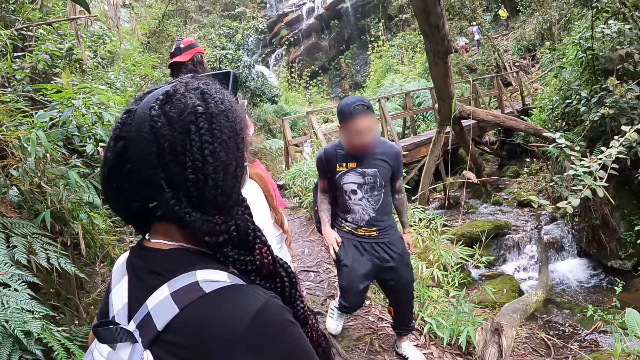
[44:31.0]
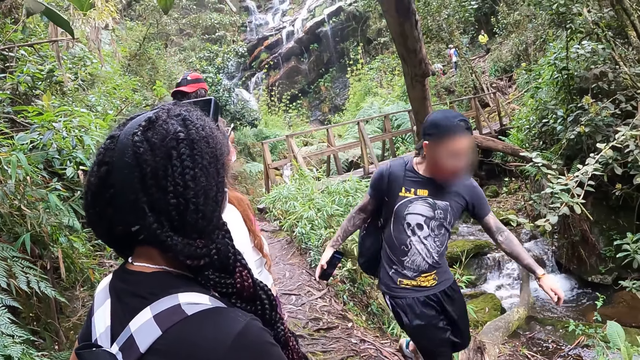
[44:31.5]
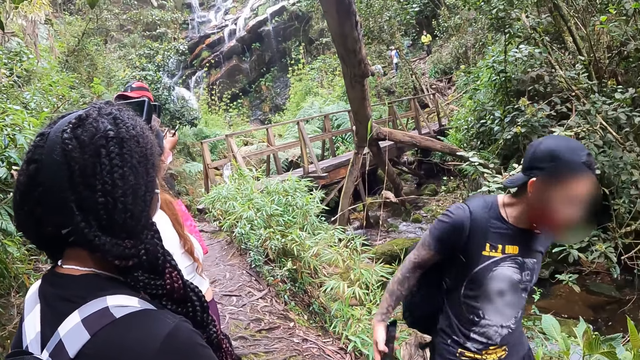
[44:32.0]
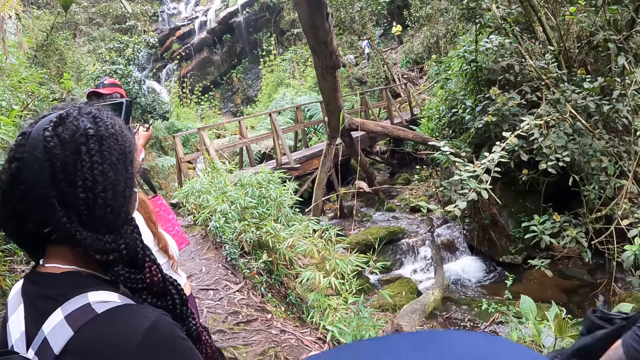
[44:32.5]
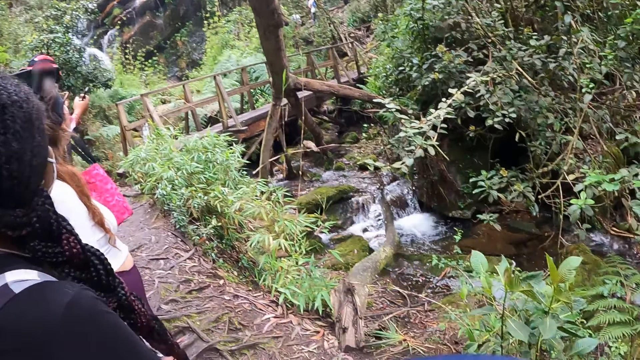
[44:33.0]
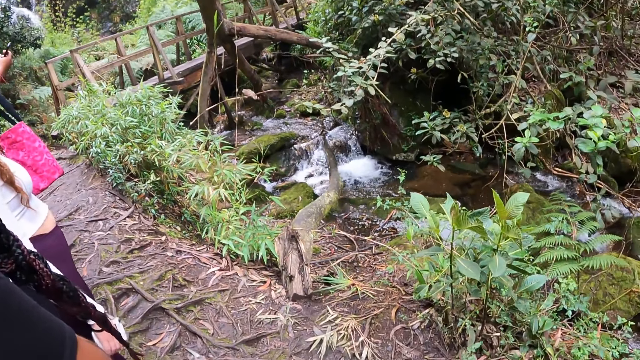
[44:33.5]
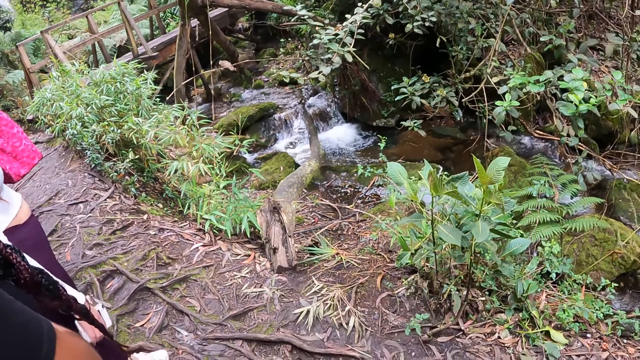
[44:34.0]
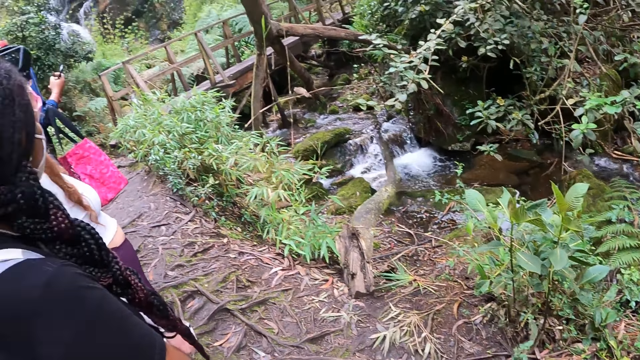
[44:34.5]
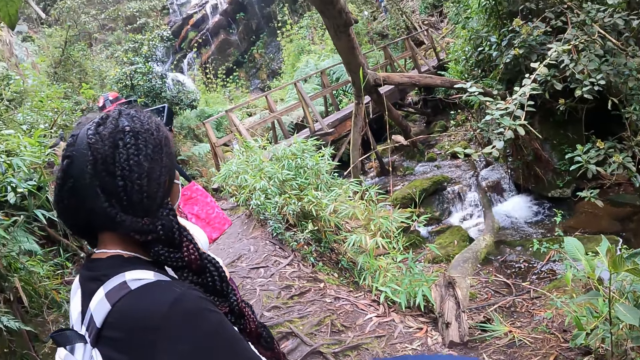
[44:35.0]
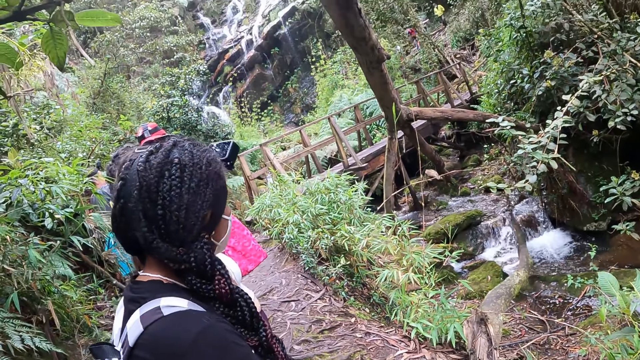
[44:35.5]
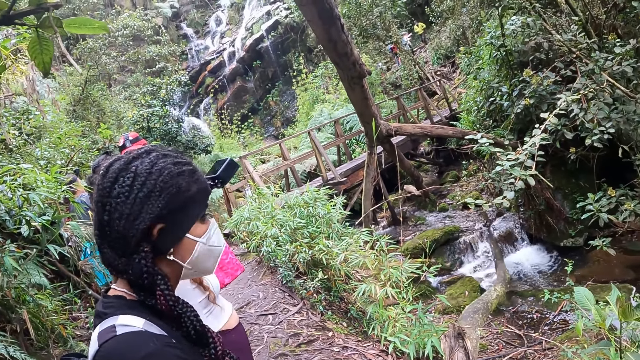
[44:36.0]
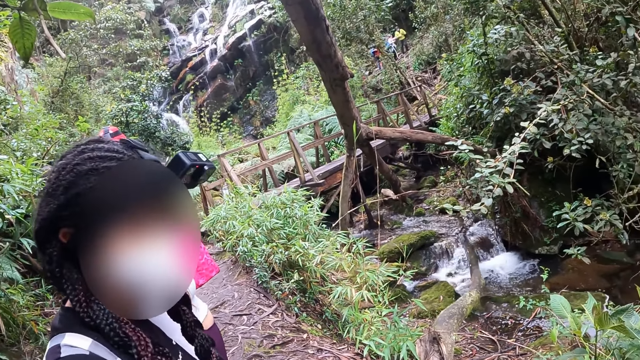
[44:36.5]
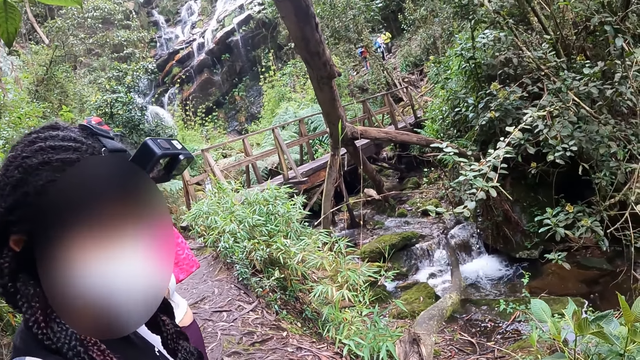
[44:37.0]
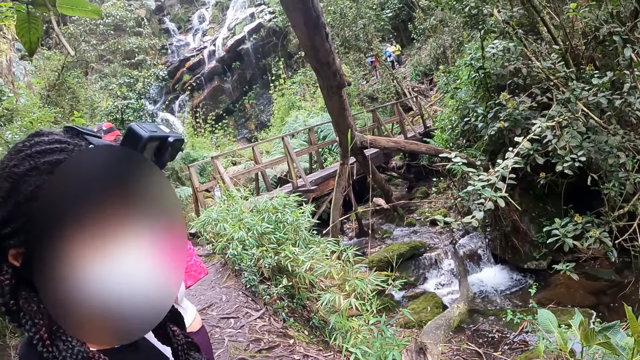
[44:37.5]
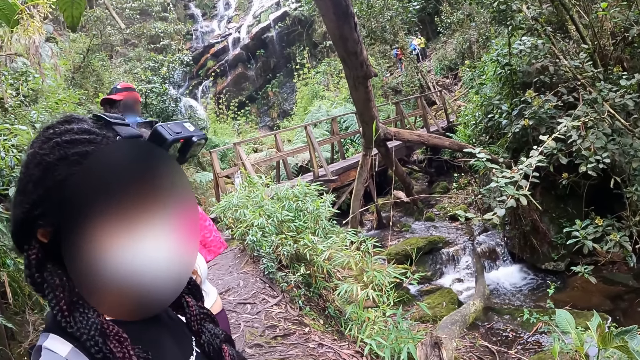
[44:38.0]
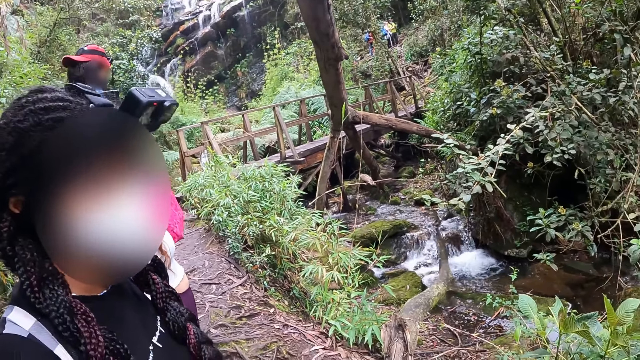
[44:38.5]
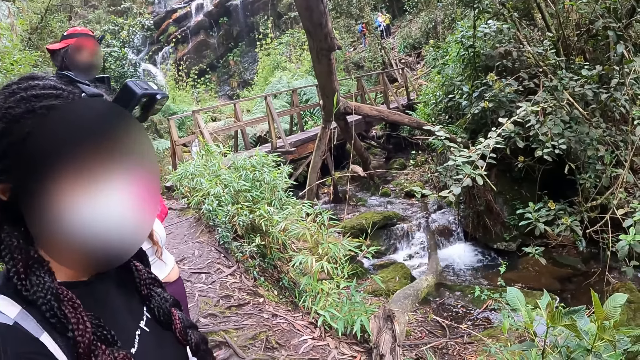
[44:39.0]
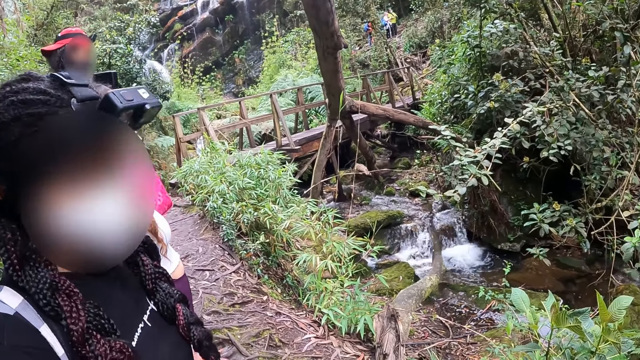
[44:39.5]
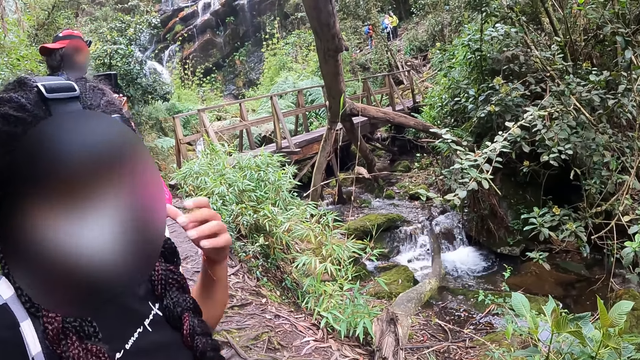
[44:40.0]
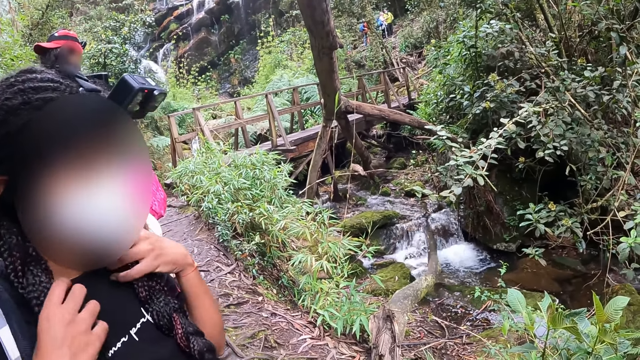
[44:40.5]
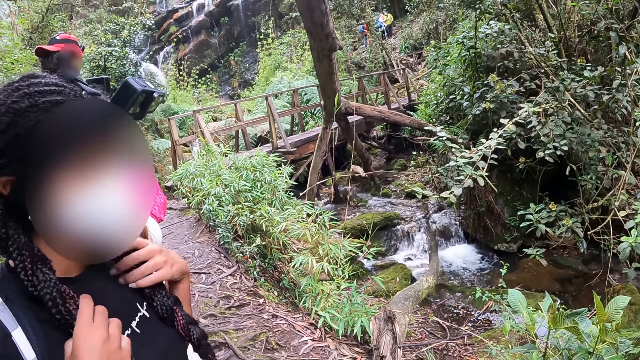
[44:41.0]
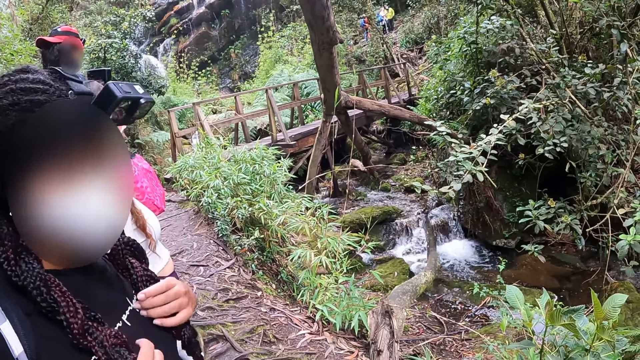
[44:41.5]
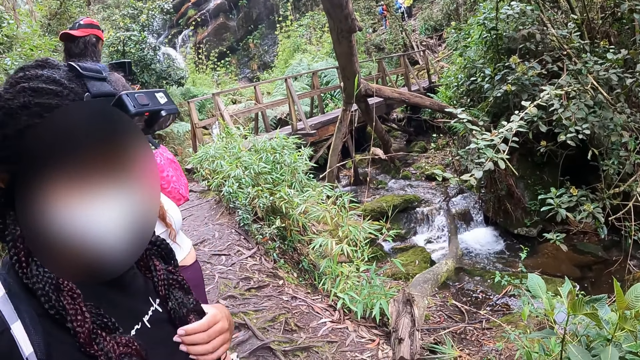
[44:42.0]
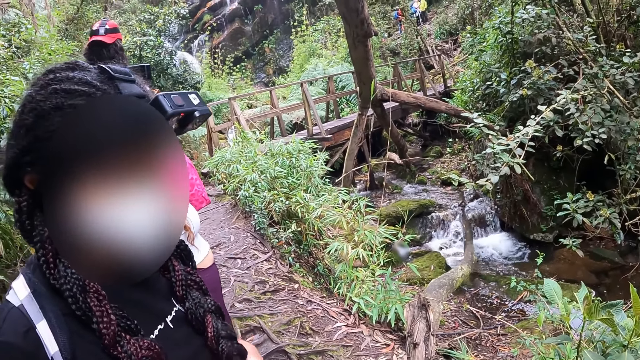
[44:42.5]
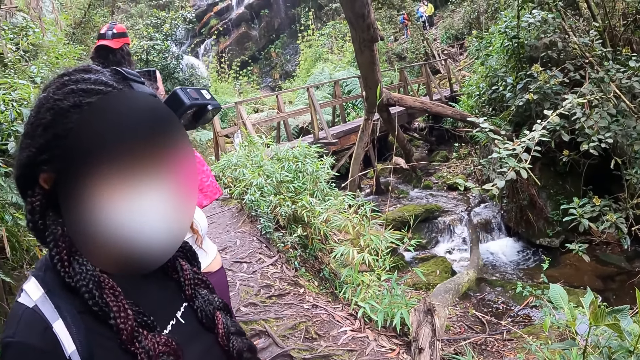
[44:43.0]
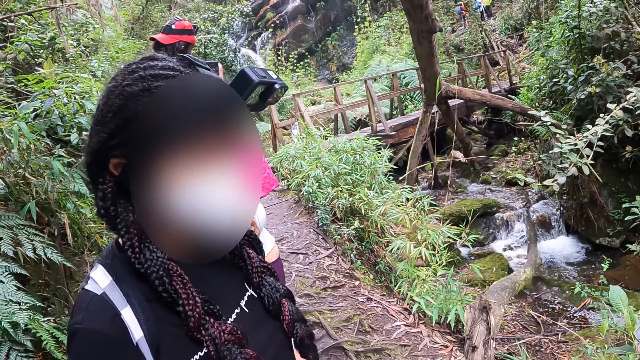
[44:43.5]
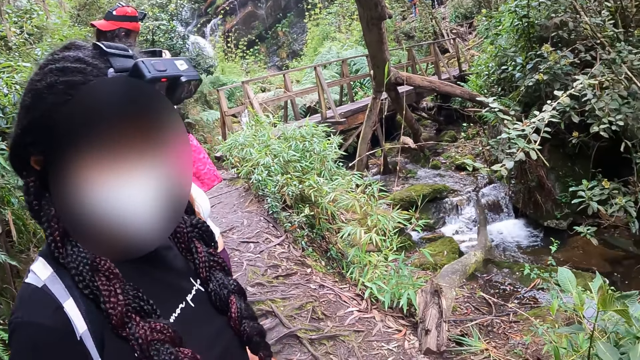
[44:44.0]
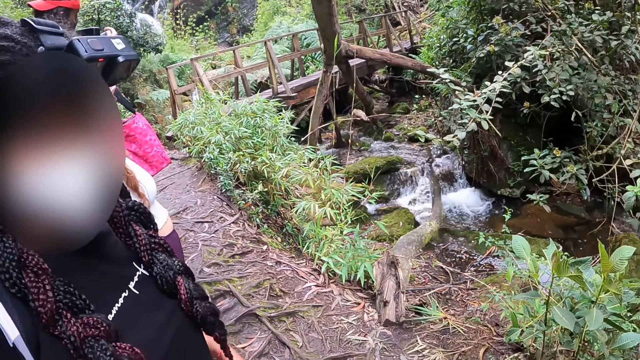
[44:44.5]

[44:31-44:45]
The man interacts with the phone in his hands with both hands. The woman fiddles with her hair with both hands.

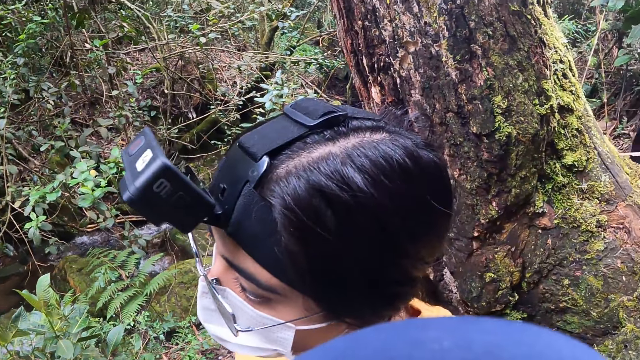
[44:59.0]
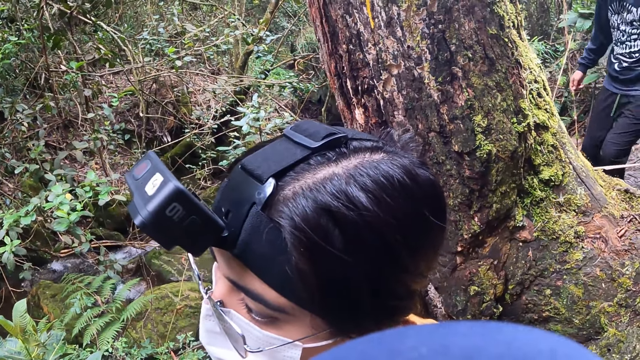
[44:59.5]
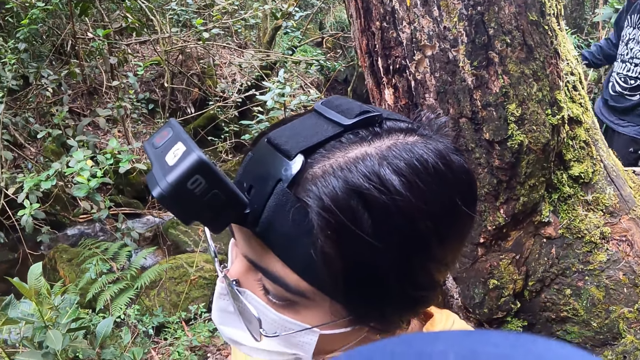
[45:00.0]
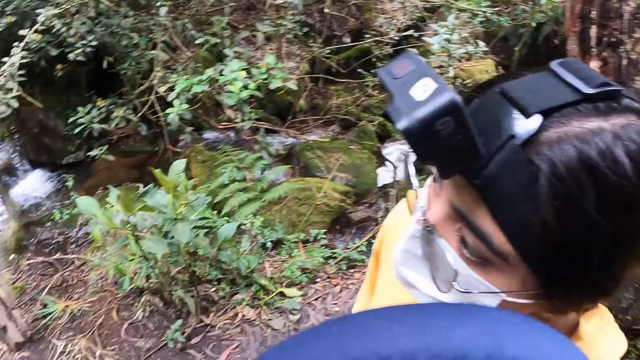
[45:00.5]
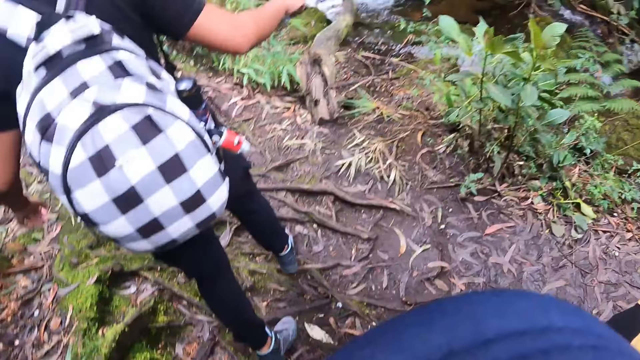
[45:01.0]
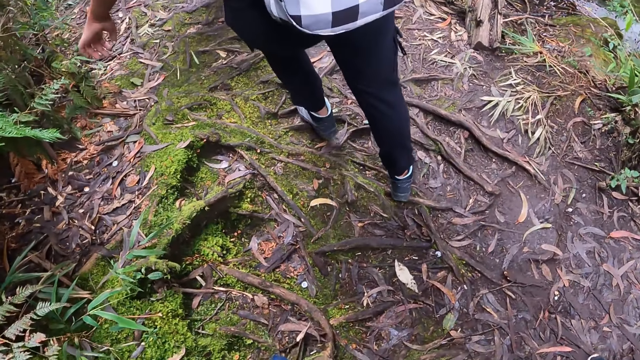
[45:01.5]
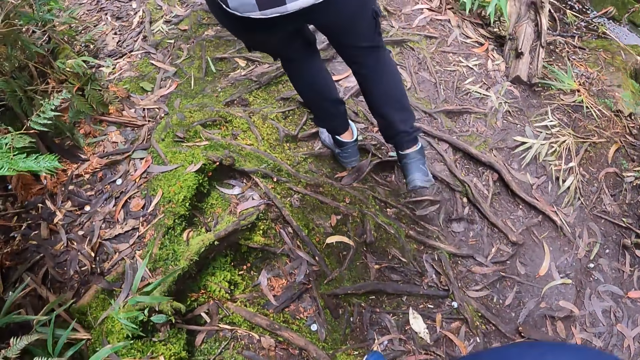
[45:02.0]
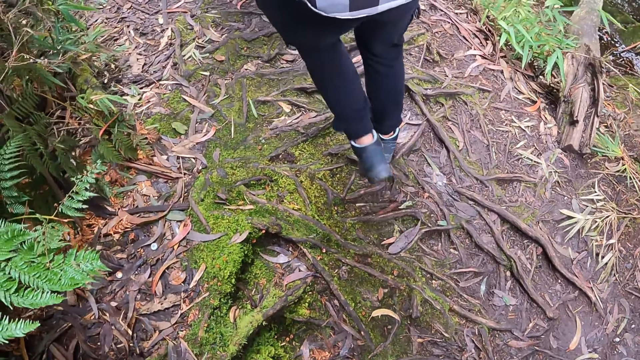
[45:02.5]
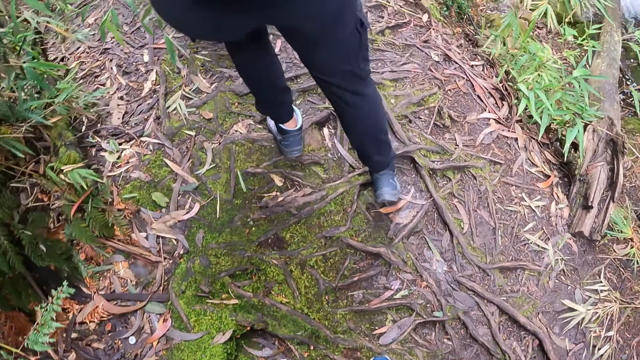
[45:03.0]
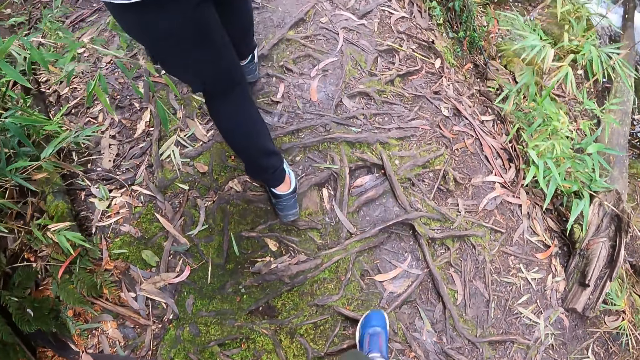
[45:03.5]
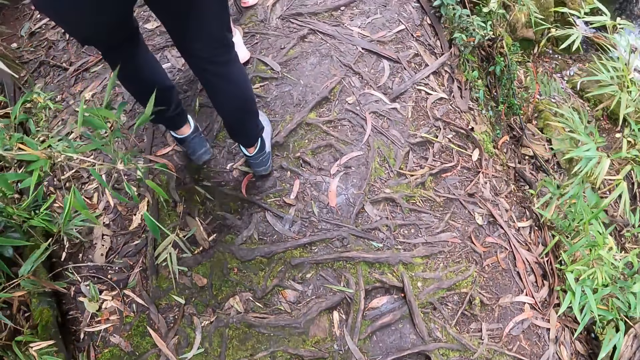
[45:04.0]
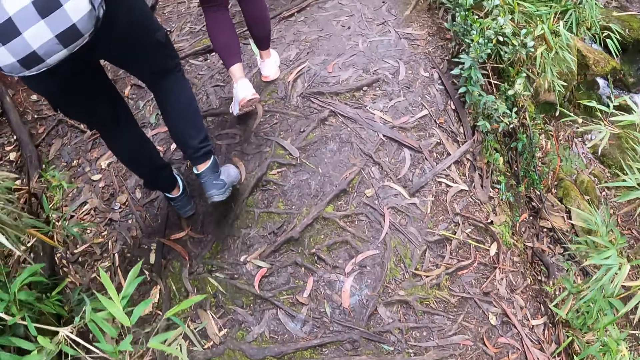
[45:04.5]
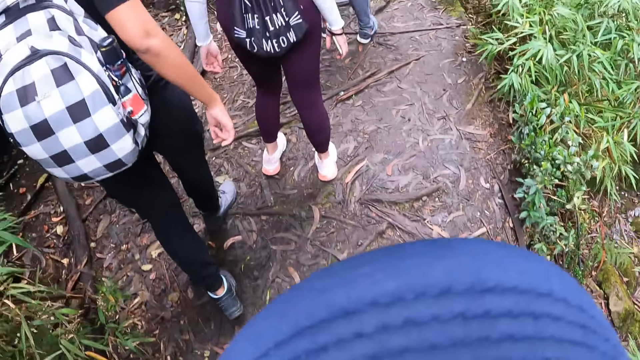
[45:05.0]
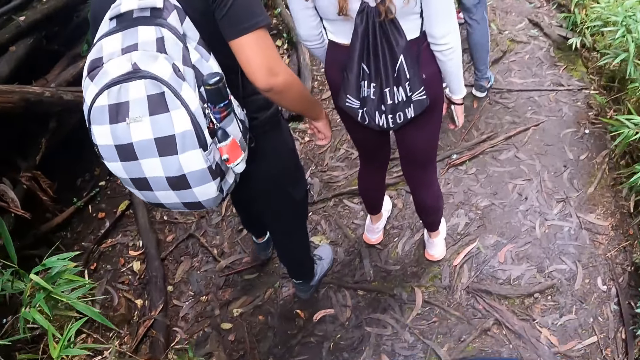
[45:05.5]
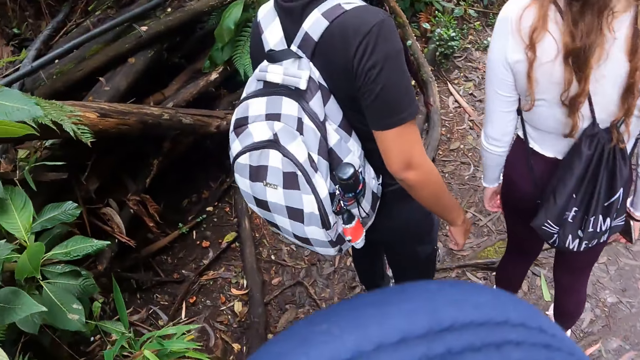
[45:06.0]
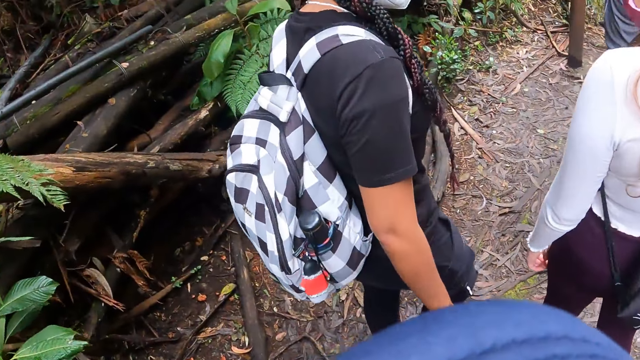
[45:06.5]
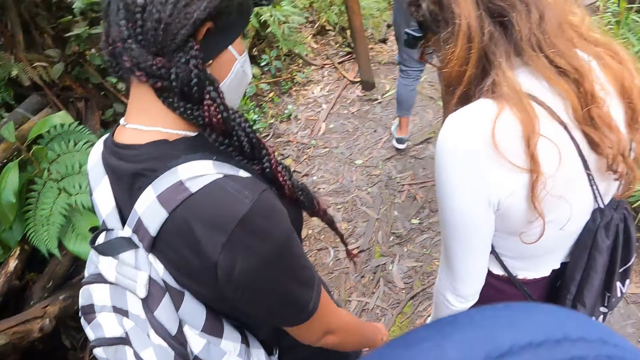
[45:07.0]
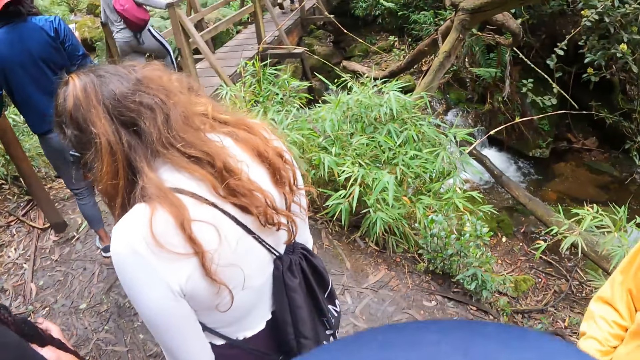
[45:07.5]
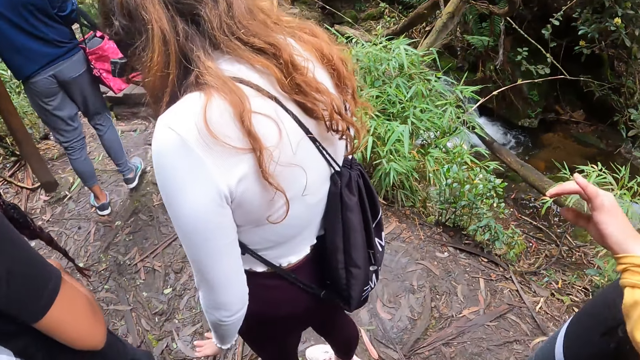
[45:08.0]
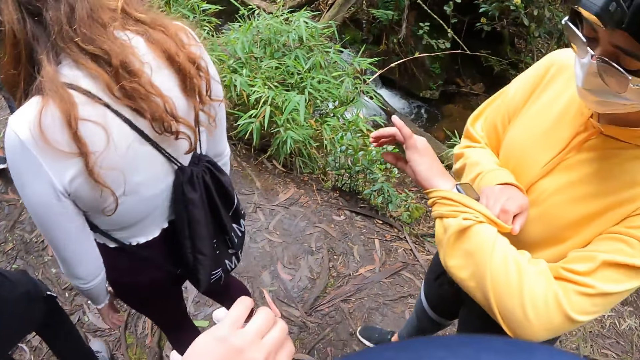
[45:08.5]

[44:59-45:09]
The woman walks on the muddy pathway. The camera wearer walks on the muddy pathway. Another woman walks on a bridge.
